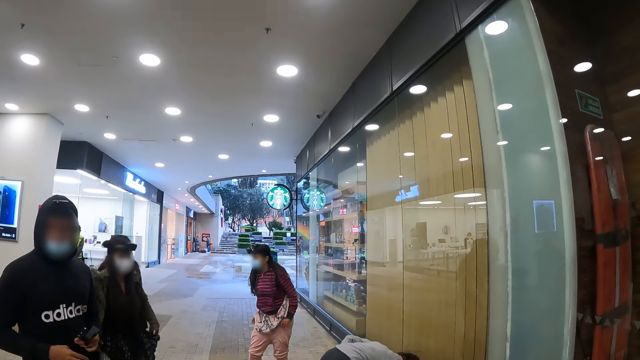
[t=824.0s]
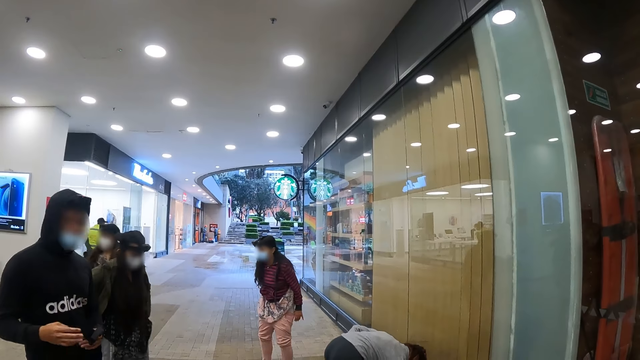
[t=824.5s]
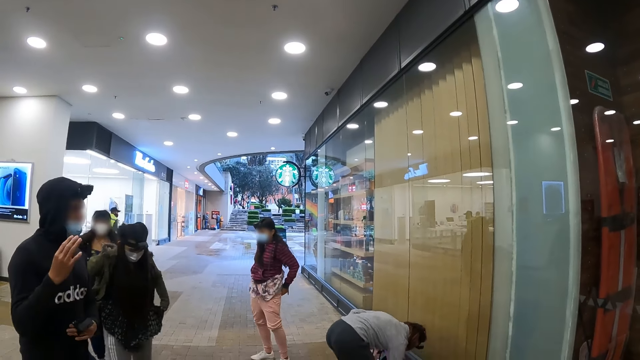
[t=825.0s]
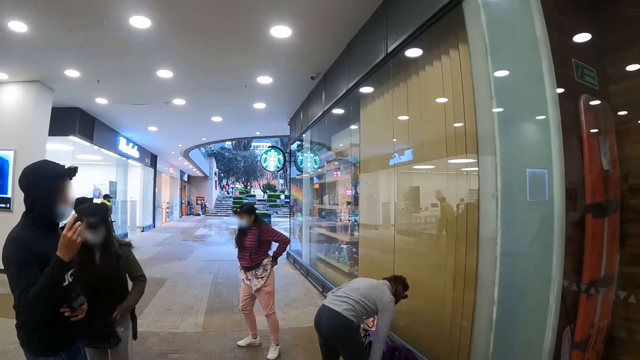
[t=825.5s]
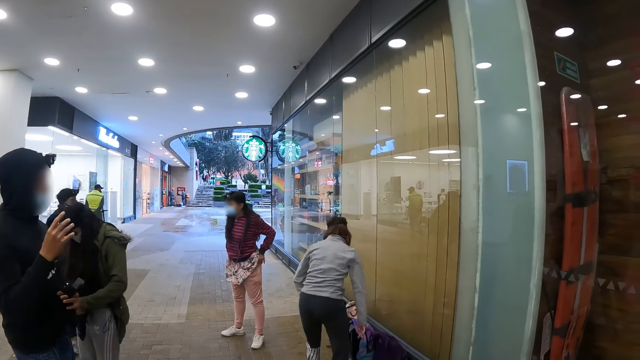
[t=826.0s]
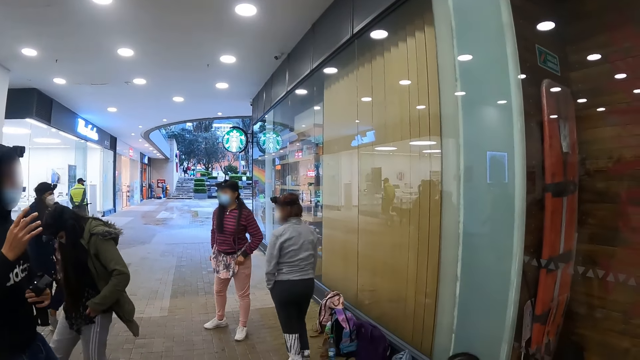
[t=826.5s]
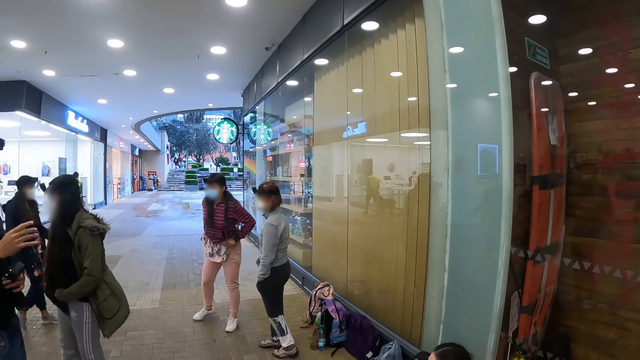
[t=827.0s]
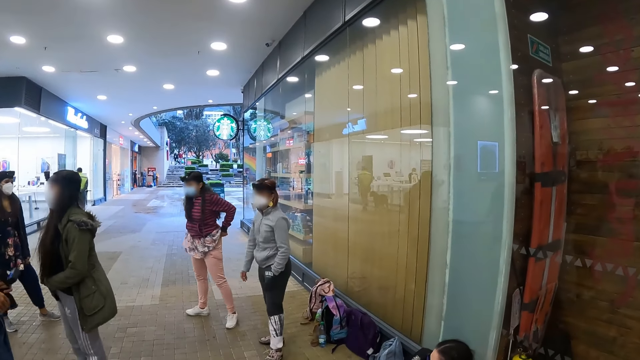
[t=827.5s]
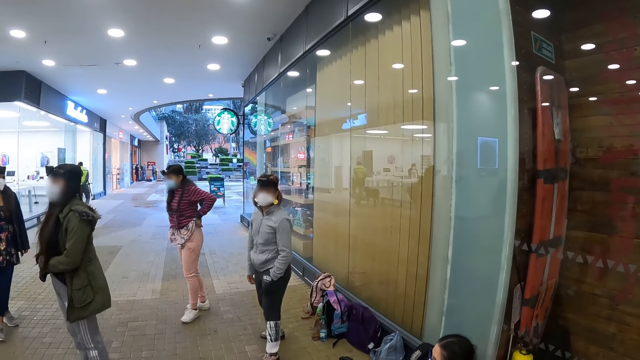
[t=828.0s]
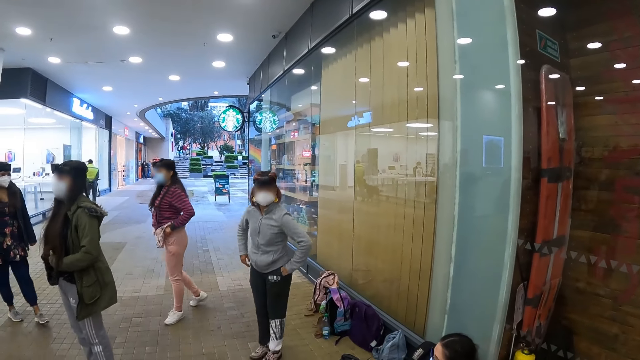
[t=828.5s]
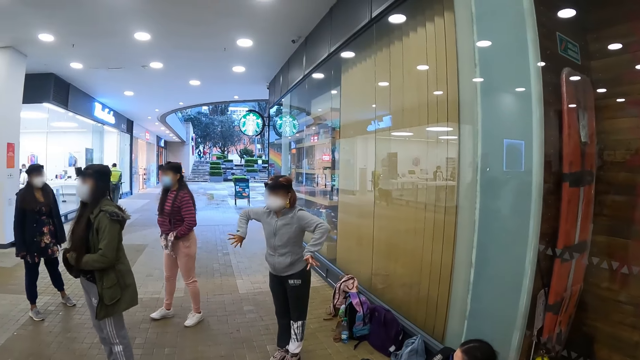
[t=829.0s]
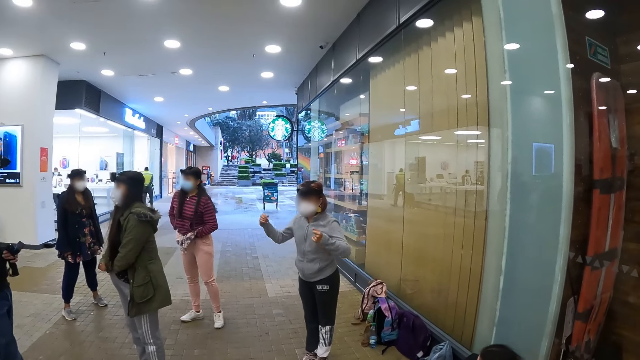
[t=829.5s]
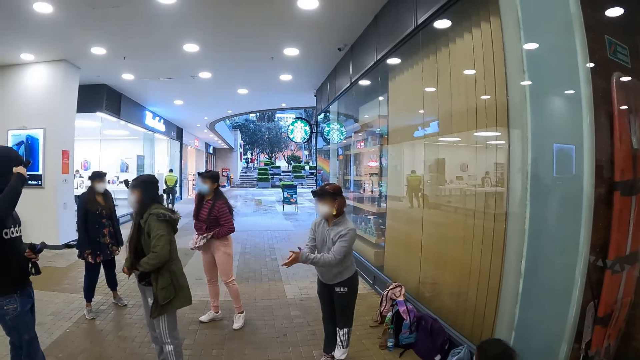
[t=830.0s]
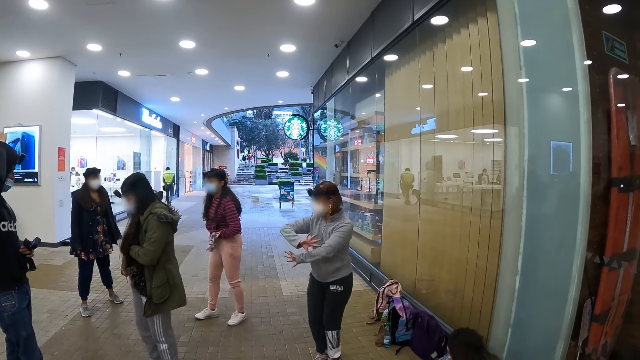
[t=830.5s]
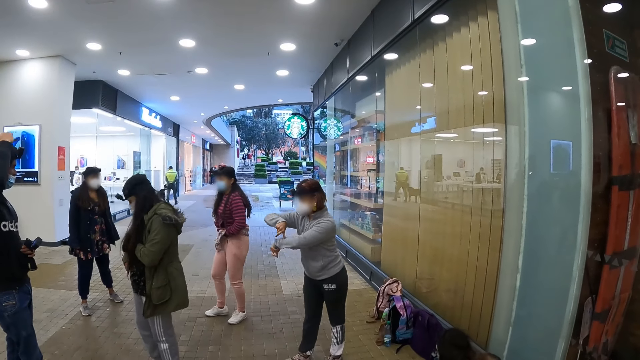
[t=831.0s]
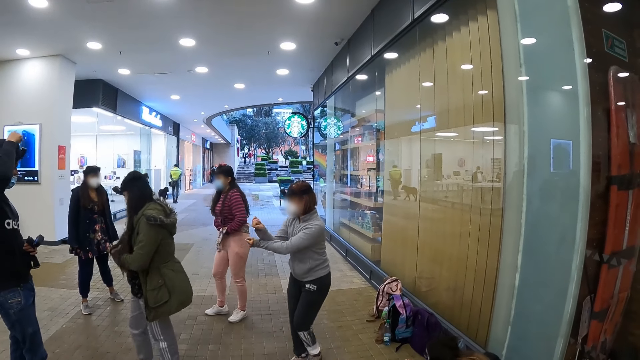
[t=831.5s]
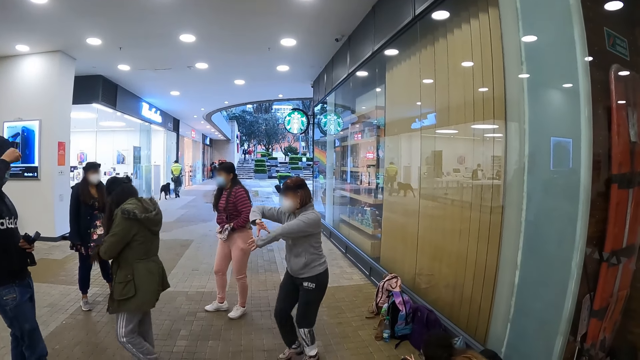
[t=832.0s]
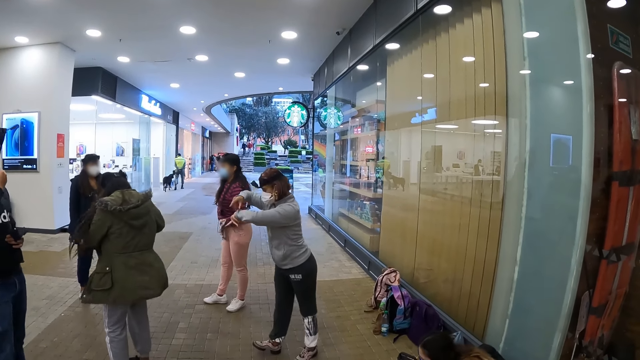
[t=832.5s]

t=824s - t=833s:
A person and another person wear sweatpants.

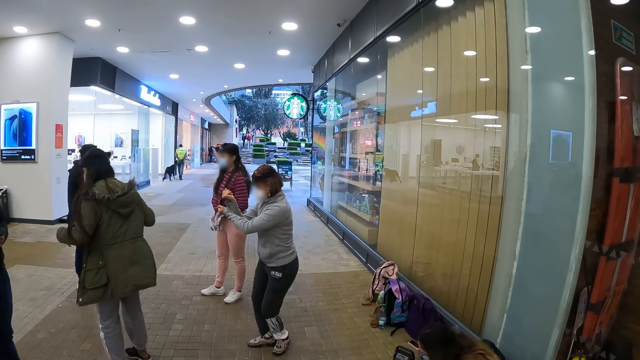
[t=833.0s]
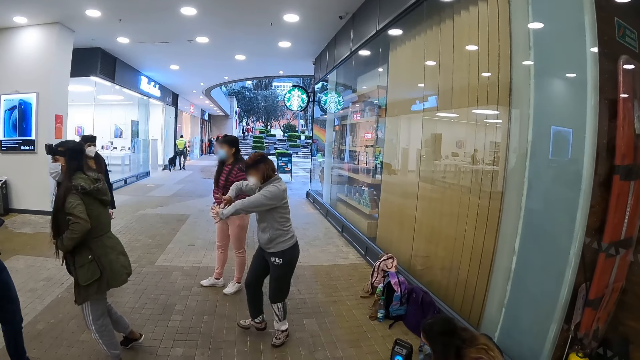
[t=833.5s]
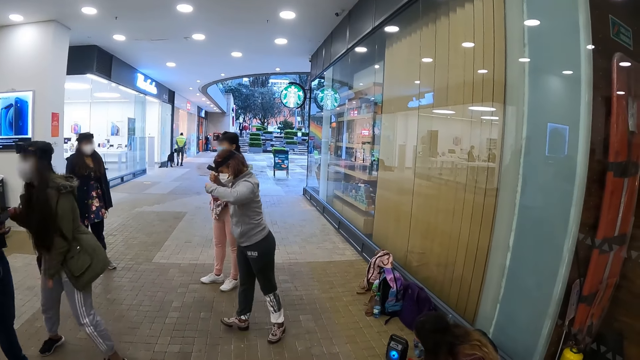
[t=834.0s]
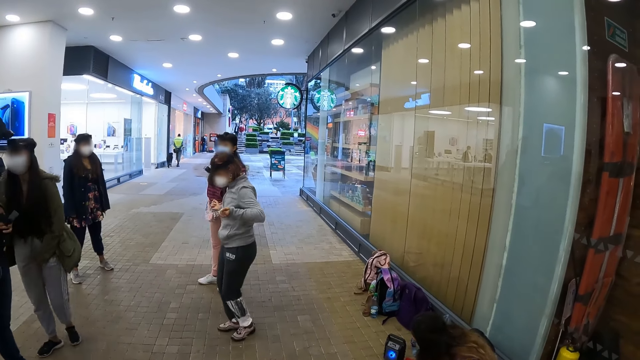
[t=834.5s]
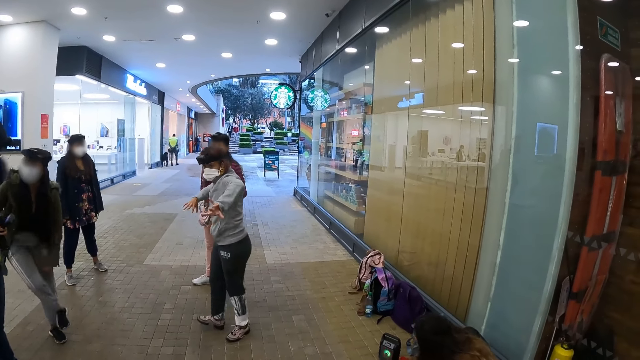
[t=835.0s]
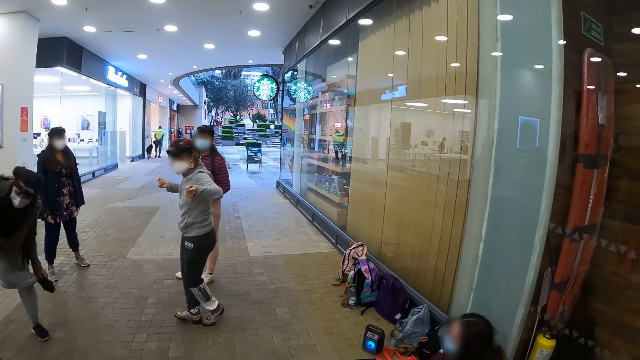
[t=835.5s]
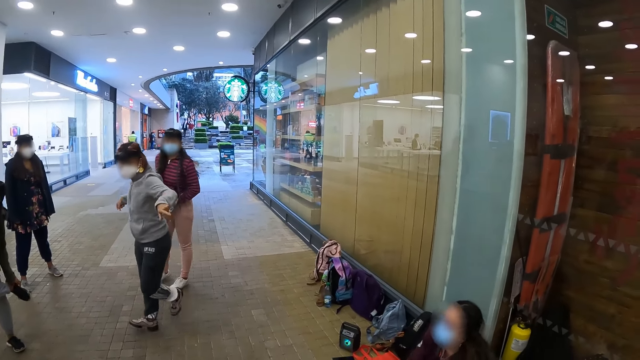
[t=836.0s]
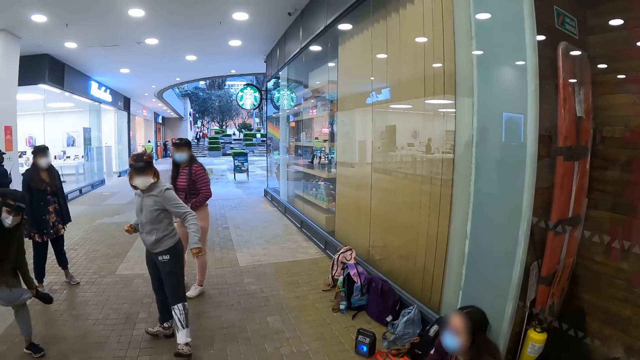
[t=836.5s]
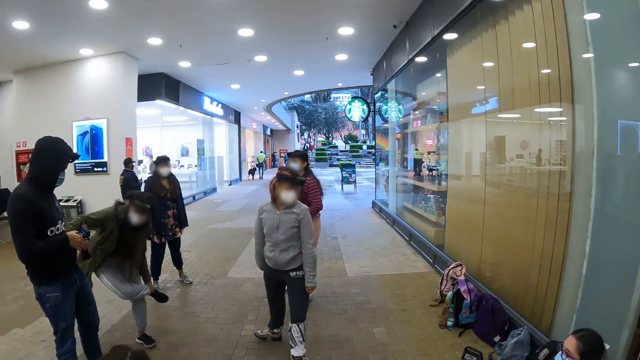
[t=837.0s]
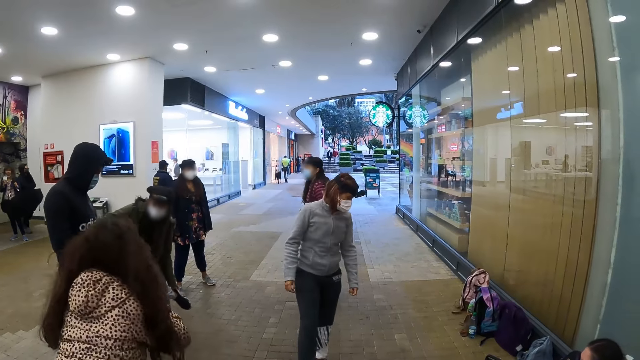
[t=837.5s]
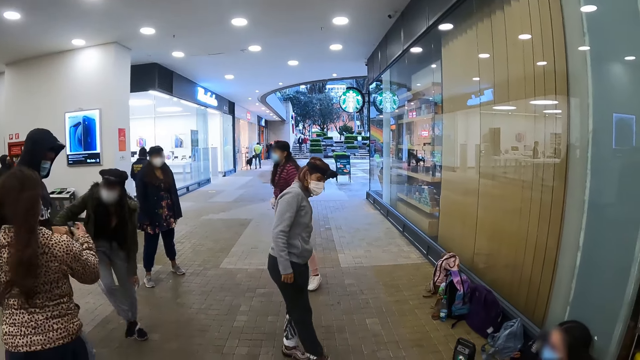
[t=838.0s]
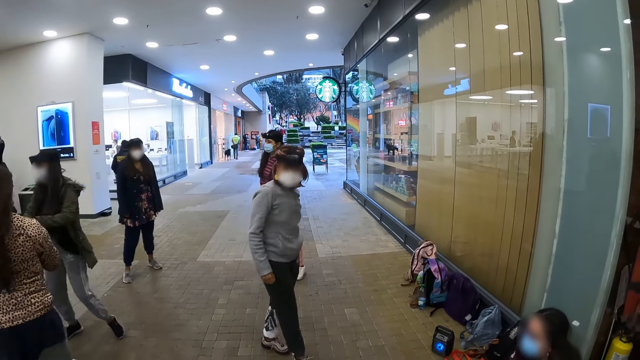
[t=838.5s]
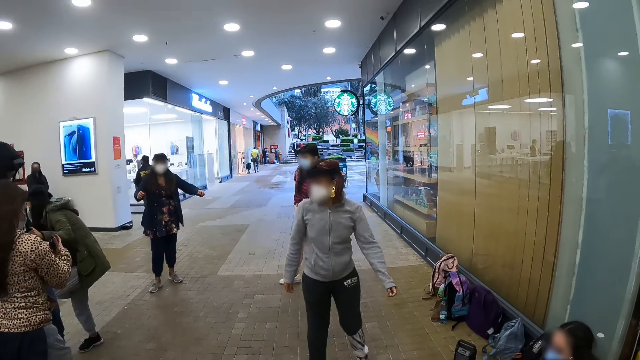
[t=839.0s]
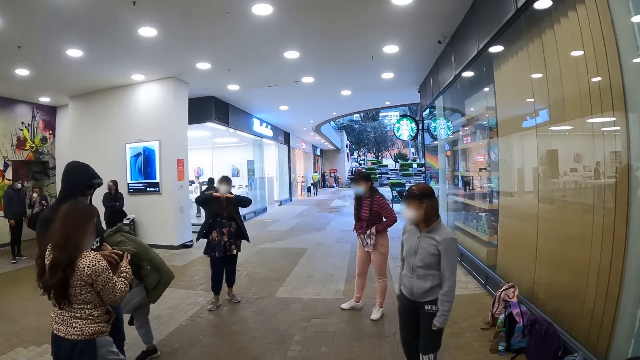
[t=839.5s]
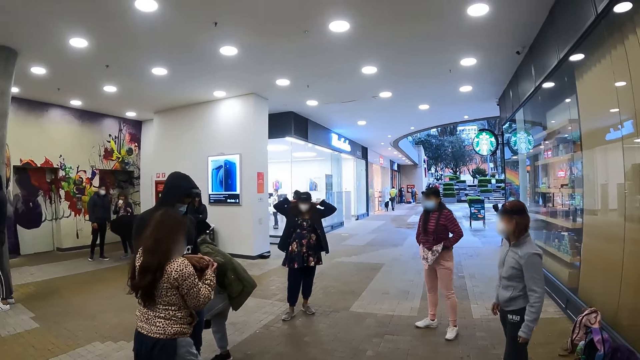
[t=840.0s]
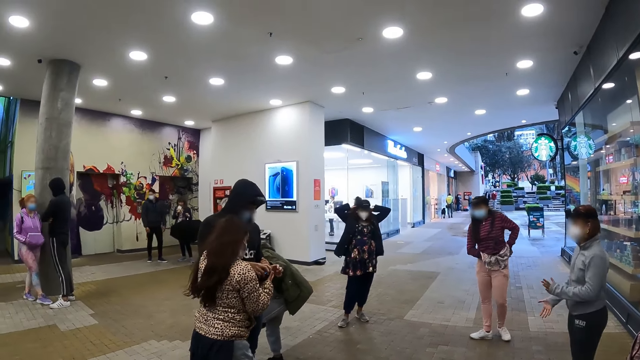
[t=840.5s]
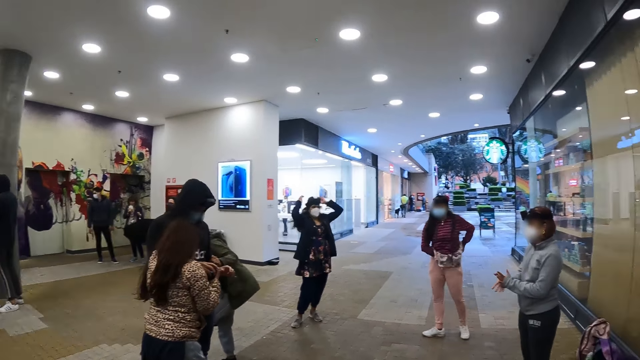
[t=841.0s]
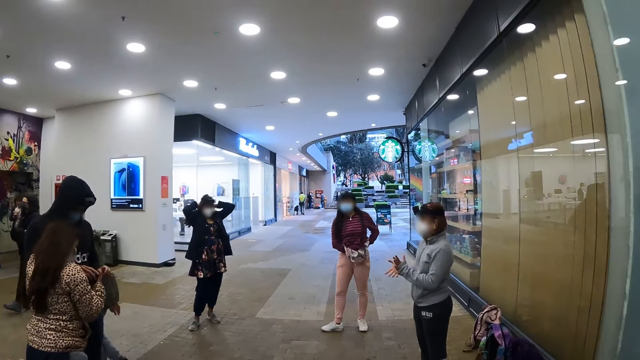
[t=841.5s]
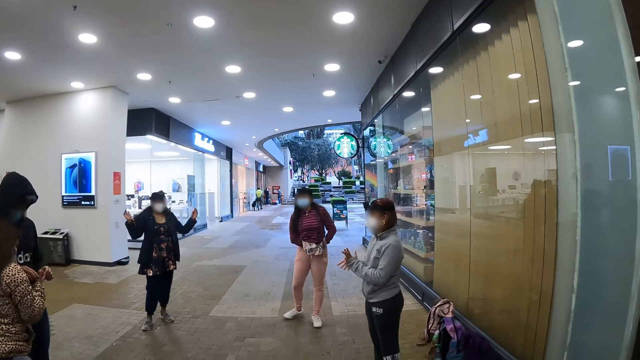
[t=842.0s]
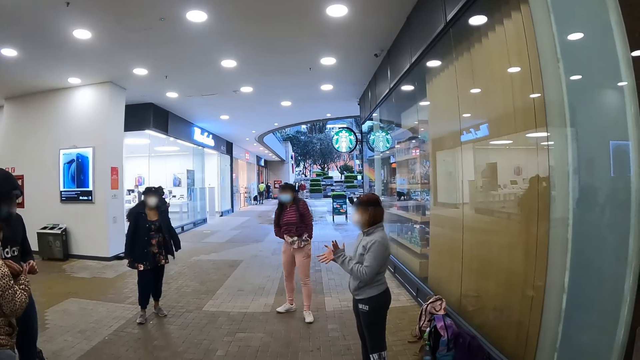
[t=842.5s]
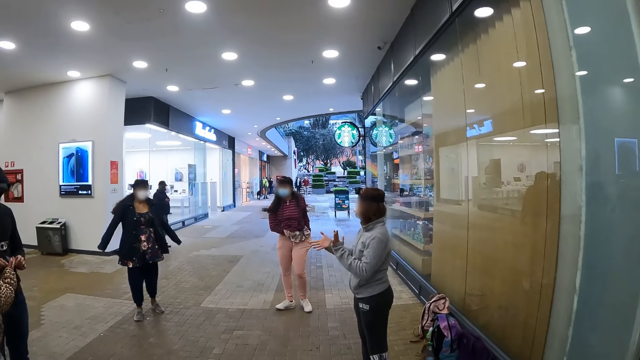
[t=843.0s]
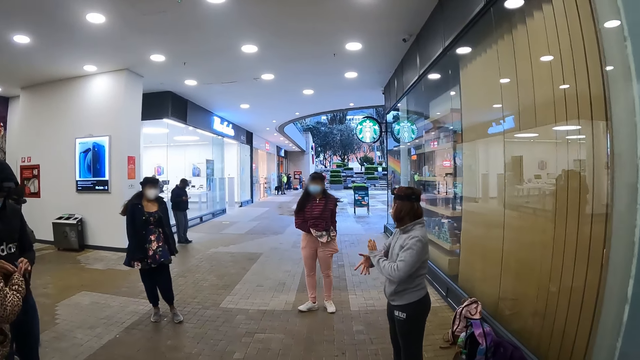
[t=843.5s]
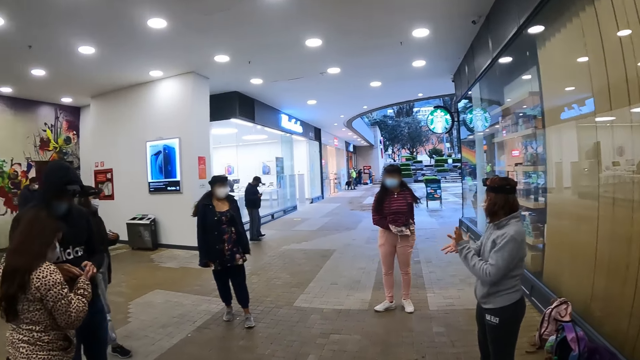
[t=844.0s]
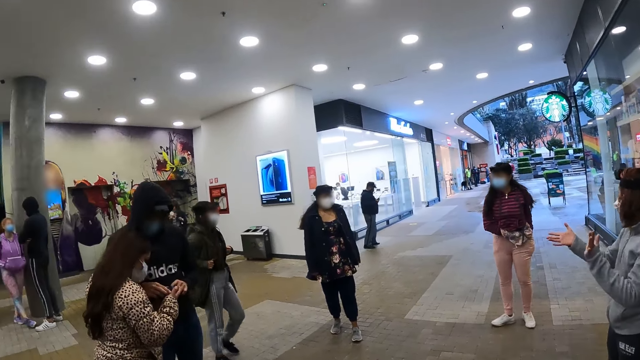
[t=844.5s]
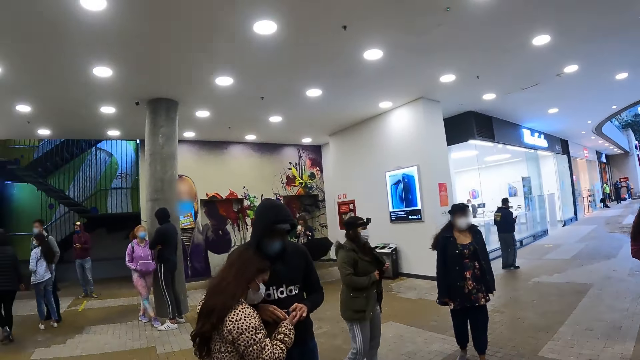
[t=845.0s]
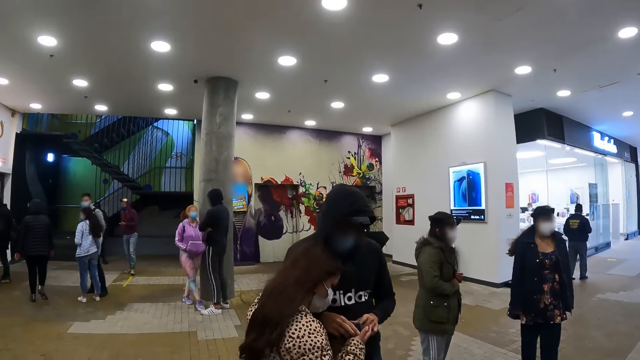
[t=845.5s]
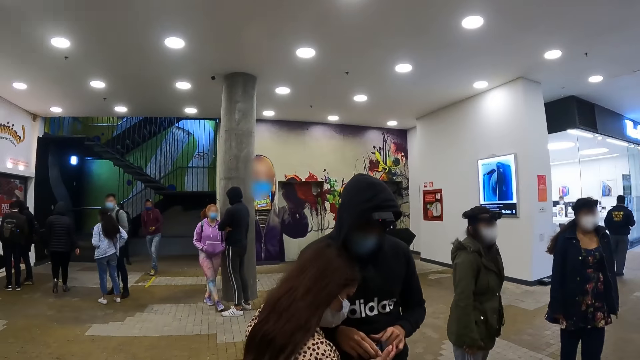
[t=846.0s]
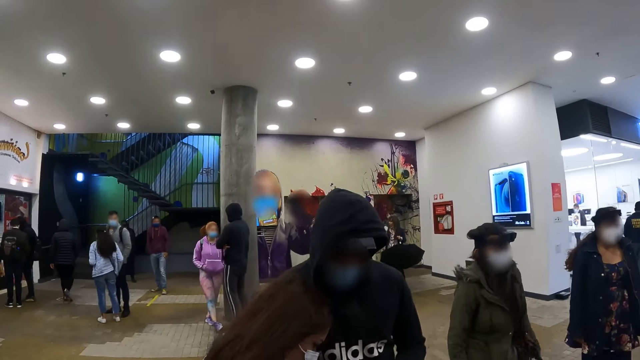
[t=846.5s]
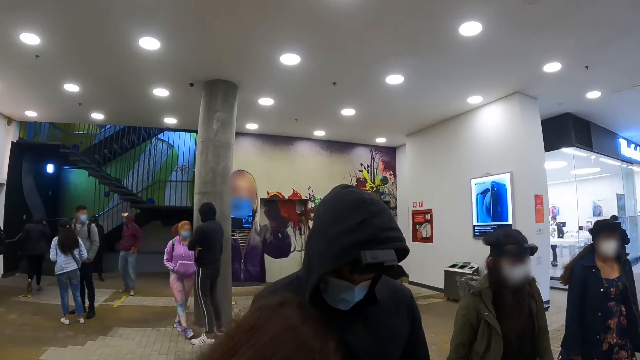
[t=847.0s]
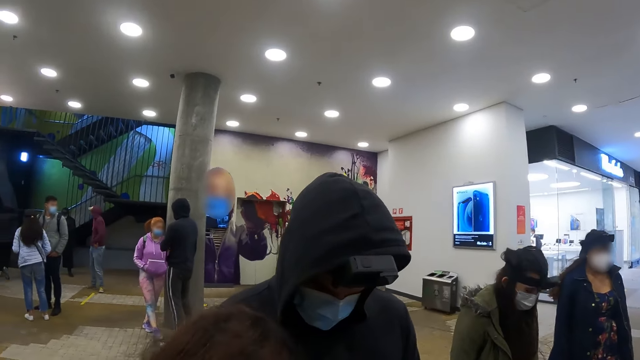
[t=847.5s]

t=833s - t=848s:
The camera wearer looks at a woman dance. They look around the mall. They walk across the hallway.
